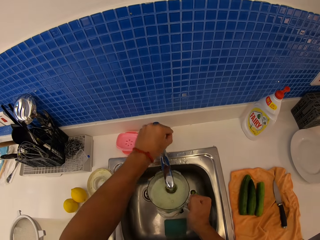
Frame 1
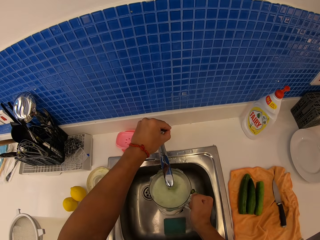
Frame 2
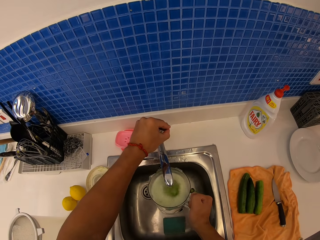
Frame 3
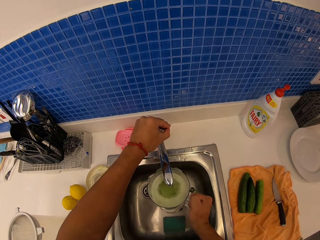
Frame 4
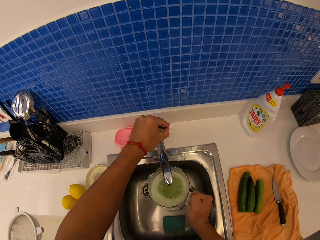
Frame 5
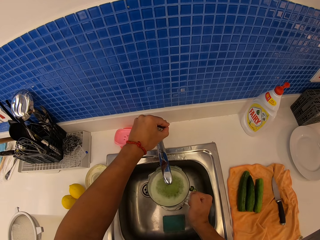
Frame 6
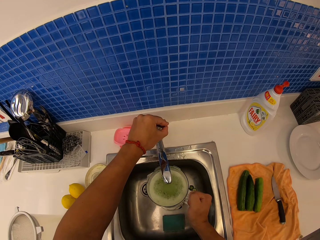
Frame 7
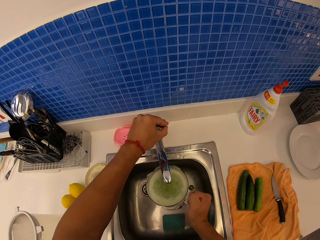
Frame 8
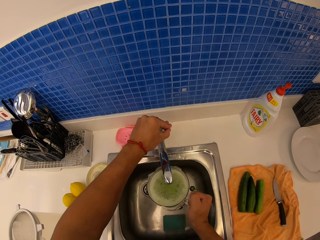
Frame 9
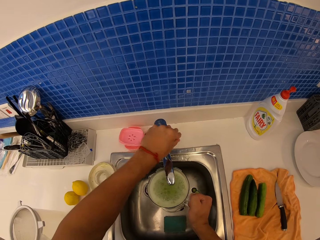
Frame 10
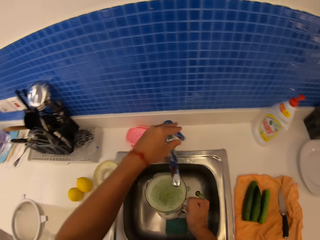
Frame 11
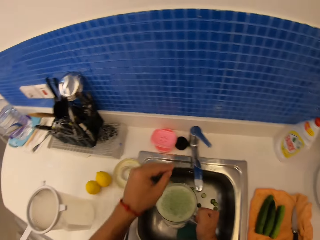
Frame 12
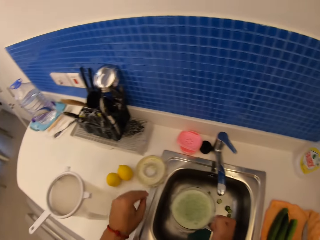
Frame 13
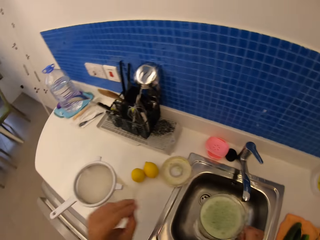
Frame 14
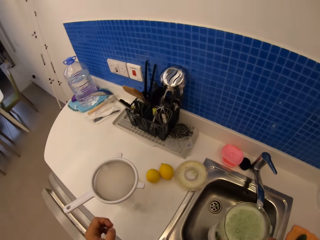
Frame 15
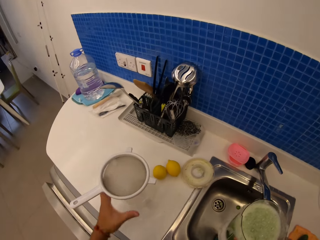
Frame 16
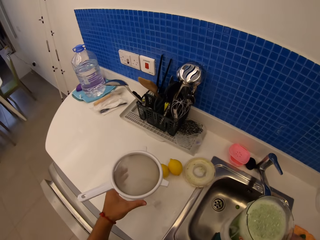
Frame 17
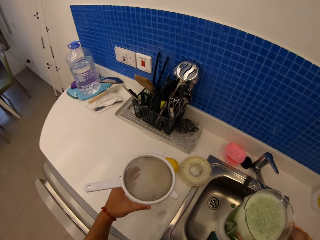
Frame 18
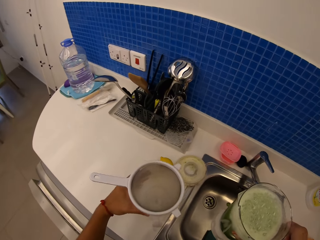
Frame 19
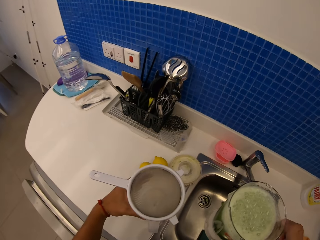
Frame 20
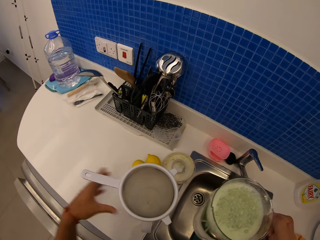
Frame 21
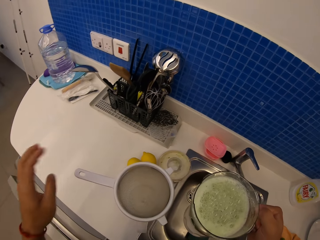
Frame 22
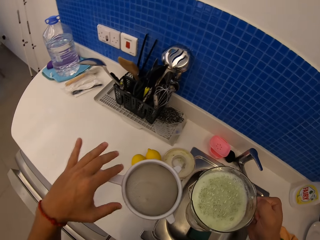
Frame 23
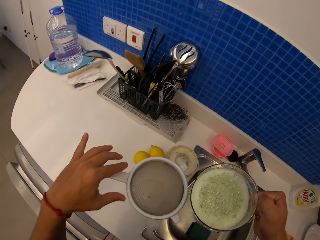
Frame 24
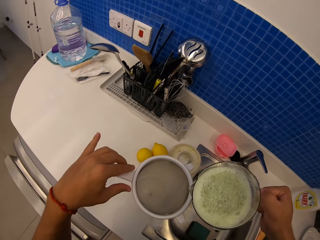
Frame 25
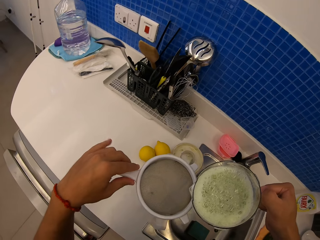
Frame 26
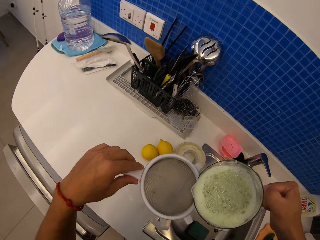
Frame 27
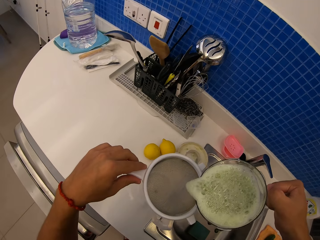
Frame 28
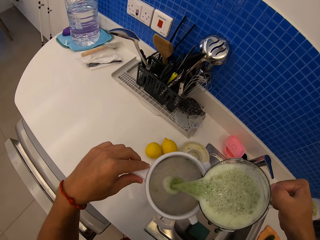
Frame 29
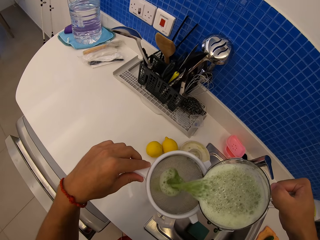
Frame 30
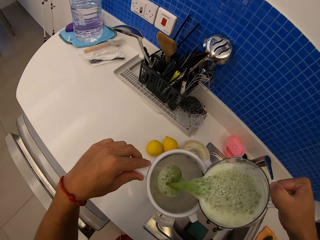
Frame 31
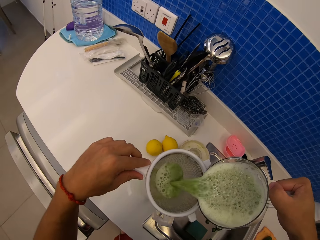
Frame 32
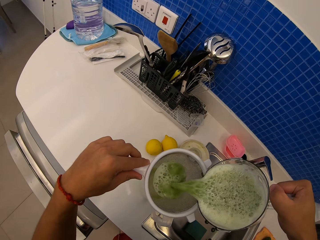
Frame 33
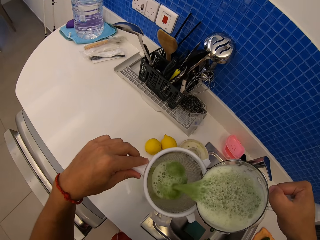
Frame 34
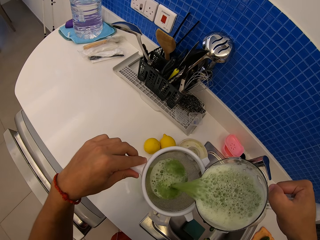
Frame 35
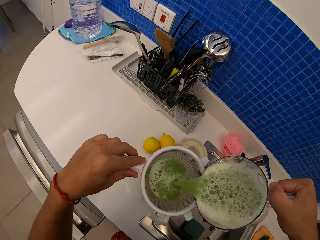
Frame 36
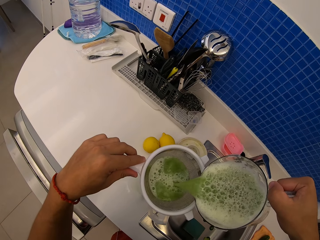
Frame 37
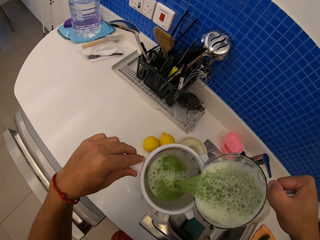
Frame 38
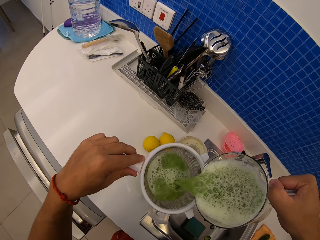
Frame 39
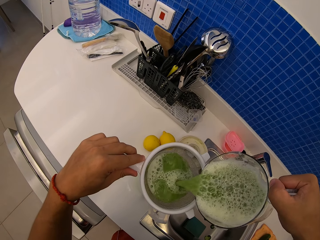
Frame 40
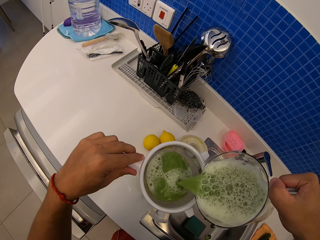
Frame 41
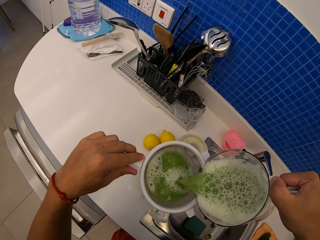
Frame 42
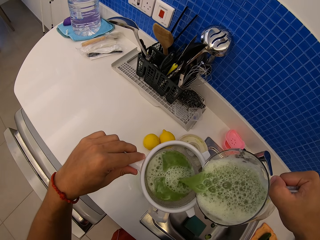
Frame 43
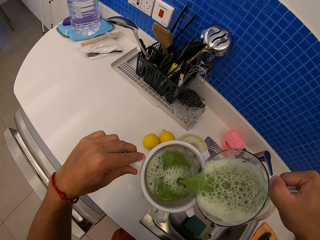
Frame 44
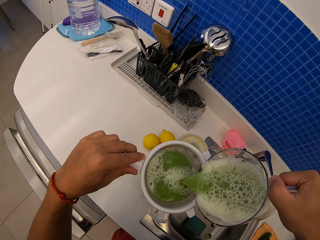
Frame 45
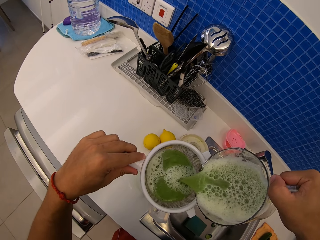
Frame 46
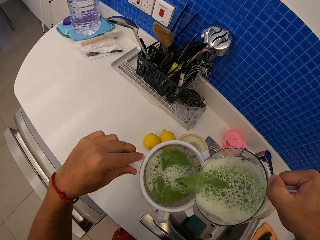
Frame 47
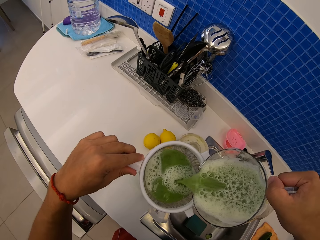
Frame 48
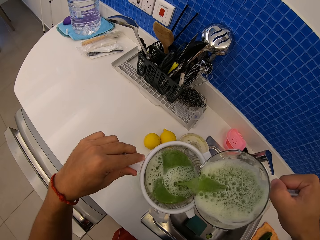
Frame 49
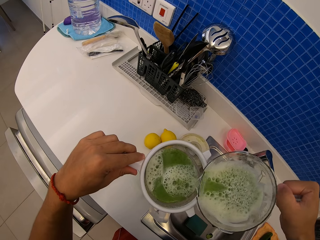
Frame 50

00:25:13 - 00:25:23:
The camera wearer opens the water tap. They pour water into the blender's jug. They close the water tap. They pull the jug with the sieve closer. They pour the blended cucumber into the sieve.

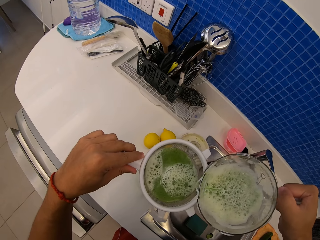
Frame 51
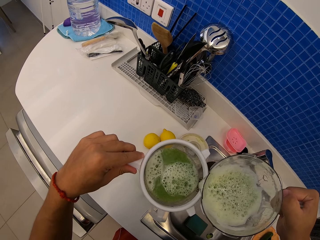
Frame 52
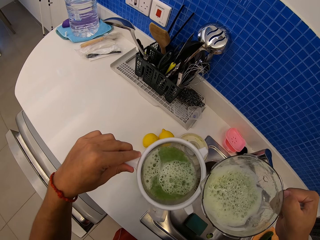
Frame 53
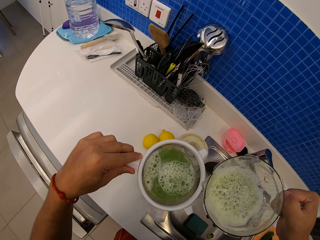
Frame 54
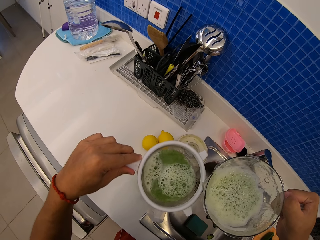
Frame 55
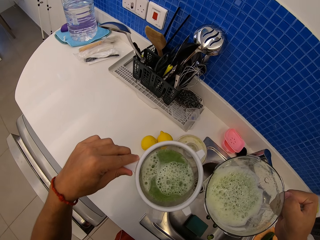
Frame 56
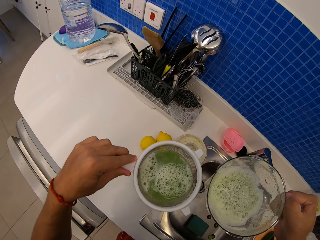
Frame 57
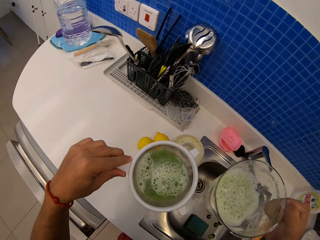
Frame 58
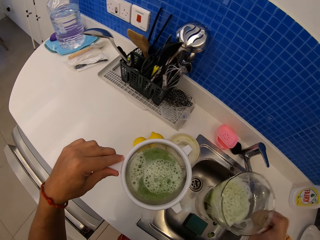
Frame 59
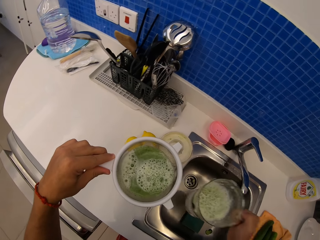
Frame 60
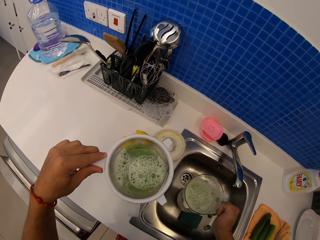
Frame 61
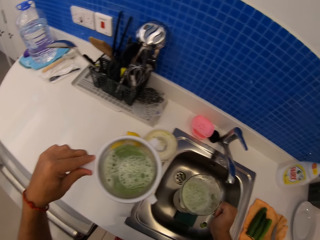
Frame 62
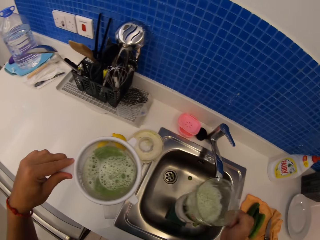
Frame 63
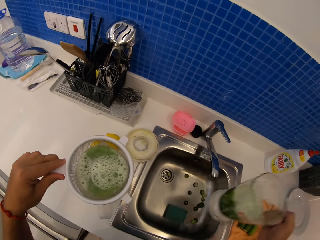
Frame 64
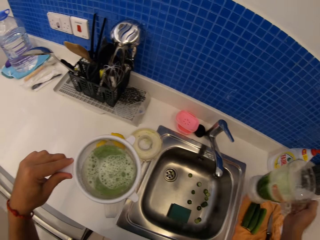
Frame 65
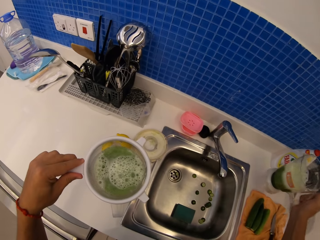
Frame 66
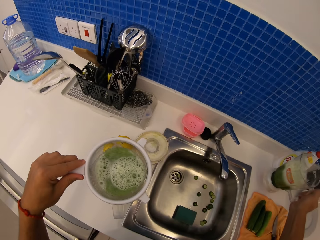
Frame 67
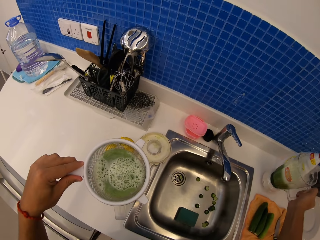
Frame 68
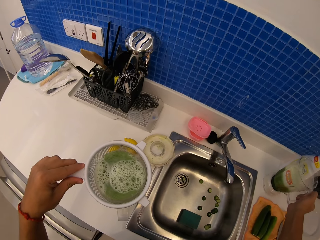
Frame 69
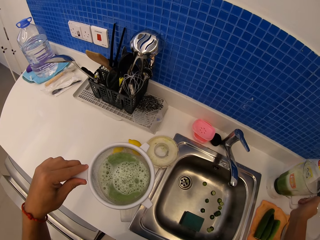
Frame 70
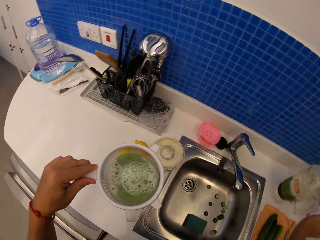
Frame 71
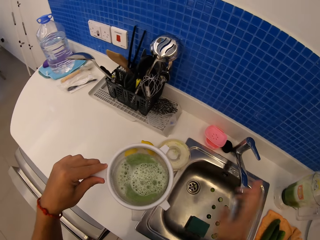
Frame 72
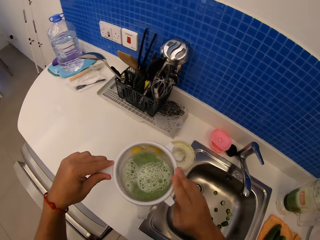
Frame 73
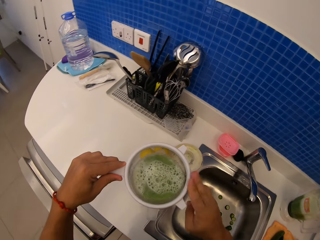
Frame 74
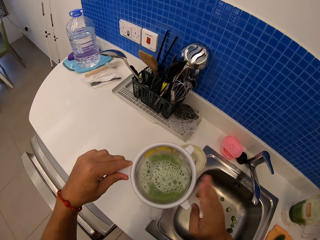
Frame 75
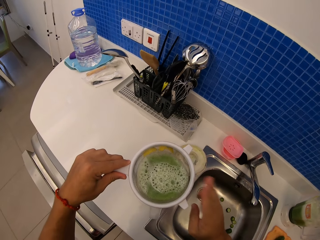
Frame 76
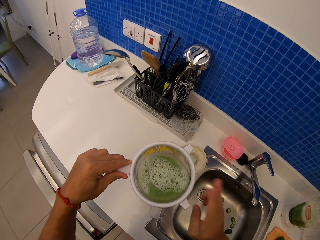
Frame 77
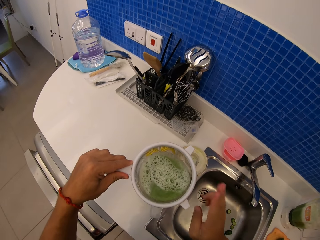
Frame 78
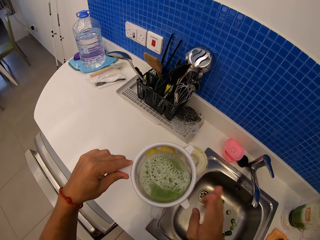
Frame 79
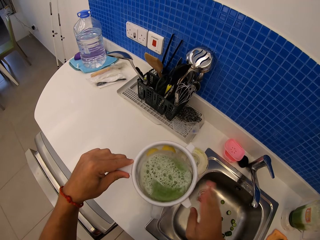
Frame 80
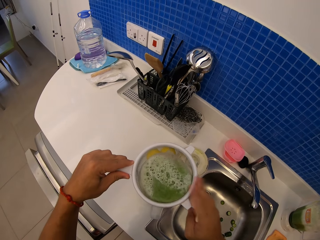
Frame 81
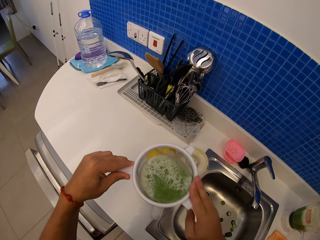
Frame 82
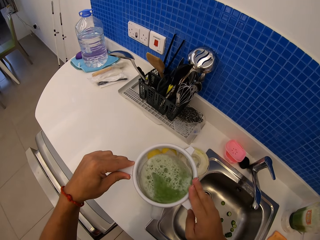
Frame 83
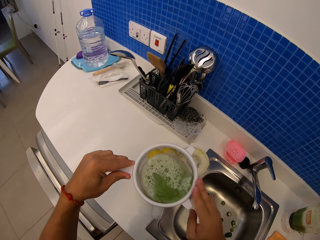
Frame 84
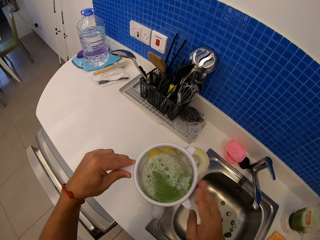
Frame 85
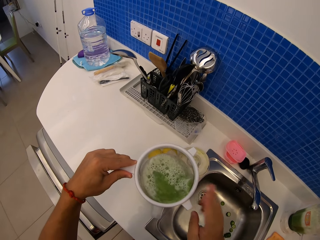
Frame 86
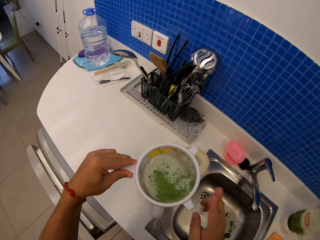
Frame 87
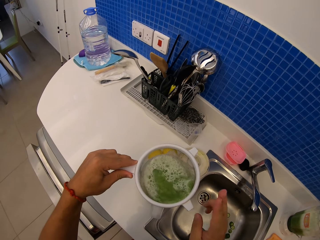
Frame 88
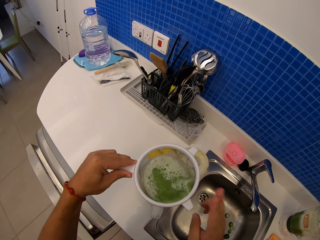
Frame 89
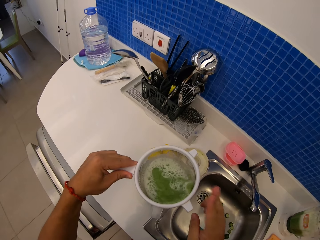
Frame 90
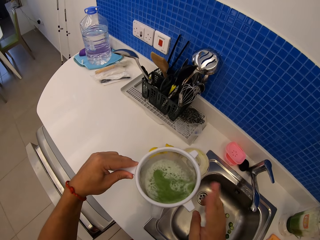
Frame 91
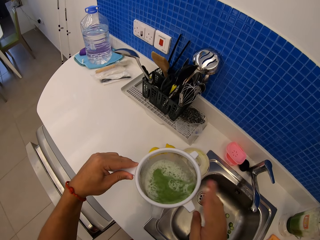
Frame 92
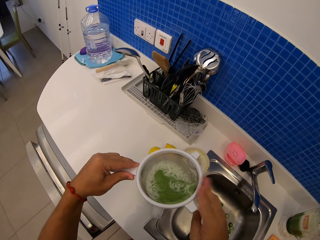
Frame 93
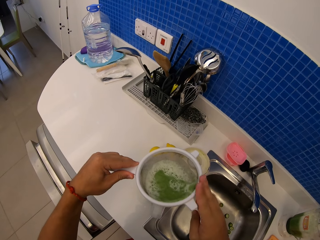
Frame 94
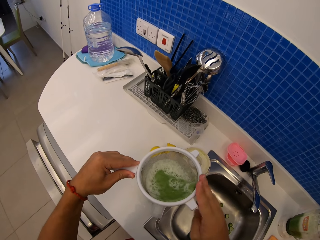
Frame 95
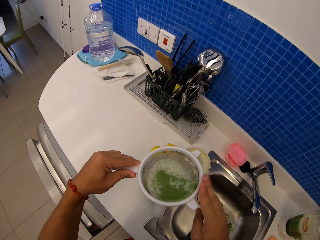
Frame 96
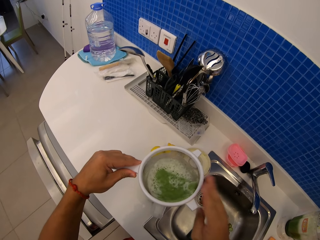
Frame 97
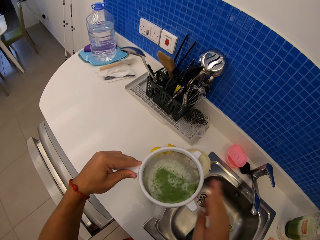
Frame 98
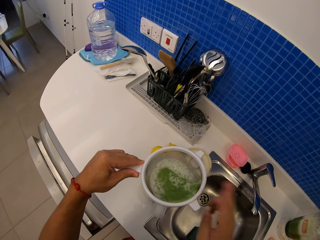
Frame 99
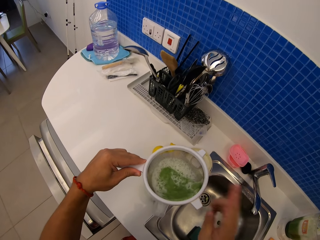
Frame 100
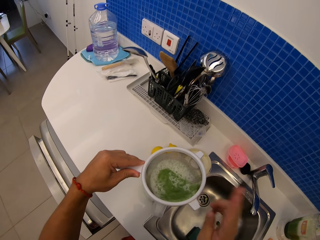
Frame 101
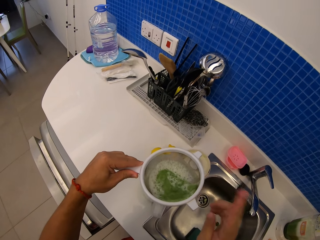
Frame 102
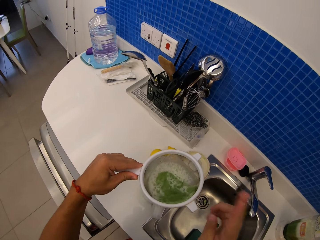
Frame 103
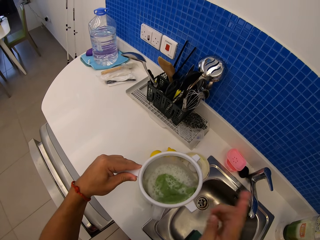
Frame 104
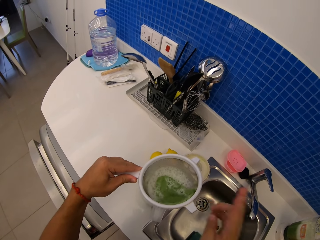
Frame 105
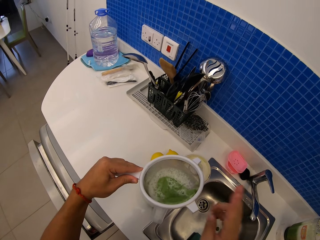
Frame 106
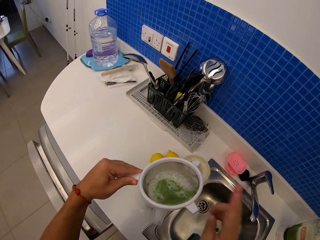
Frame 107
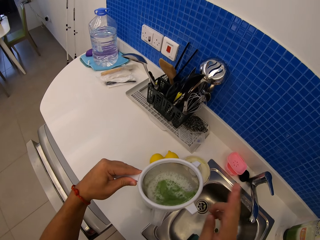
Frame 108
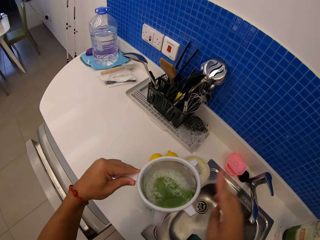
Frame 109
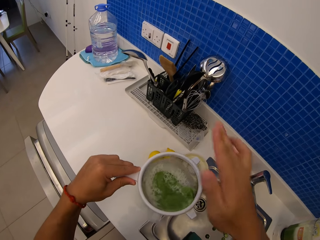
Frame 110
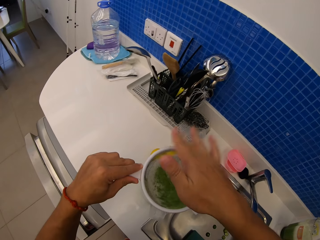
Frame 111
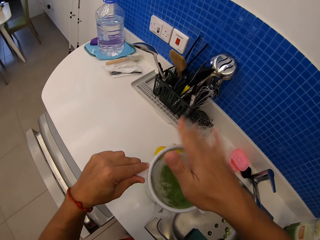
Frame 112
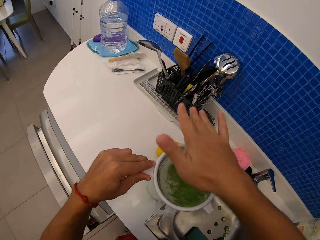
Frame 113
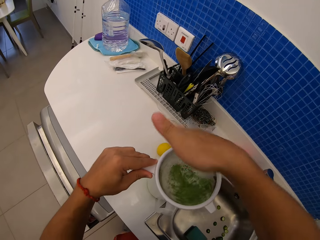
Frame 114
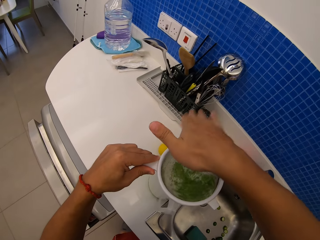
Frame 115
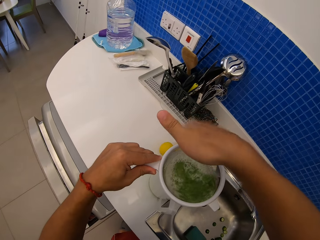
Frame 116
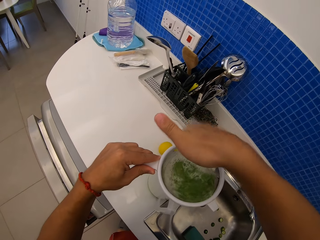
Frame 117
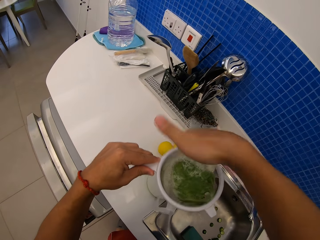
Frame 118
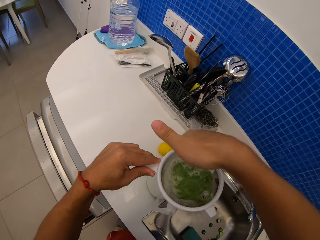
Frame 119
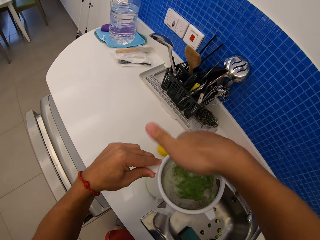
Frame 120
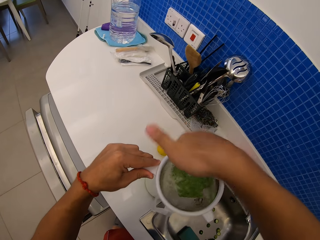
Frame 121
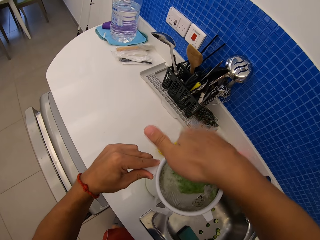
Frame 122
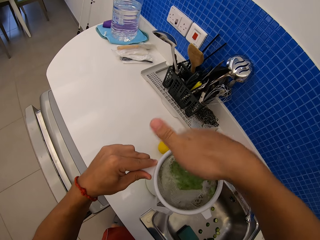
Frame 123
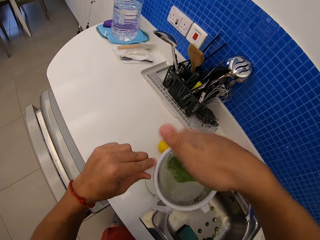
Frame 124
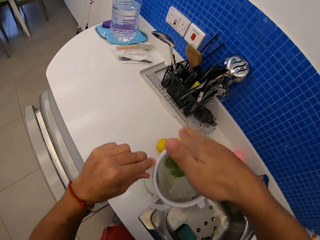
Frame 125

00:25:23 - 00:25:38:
The camera wearer puts the blender's jug down on a kitchen counter. They tap the sieve. They sieve the juice.
